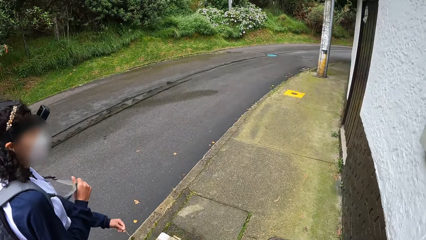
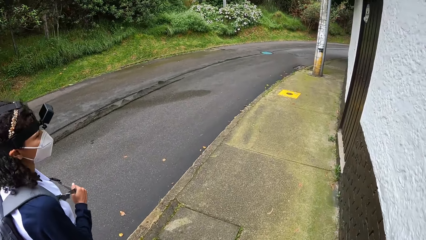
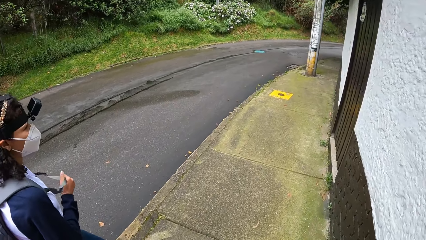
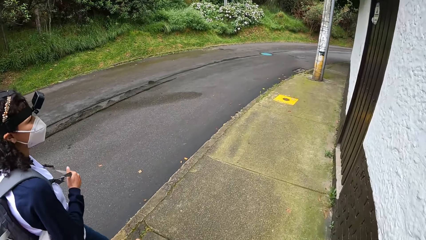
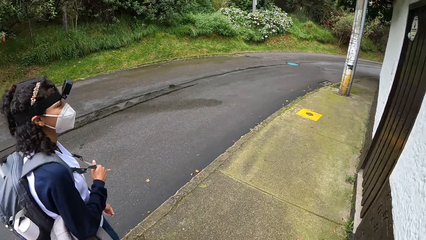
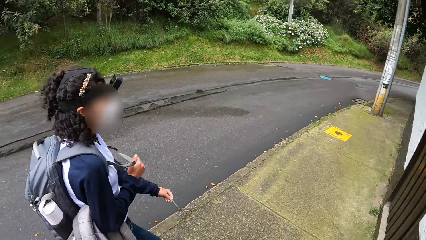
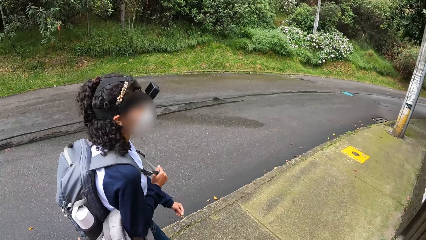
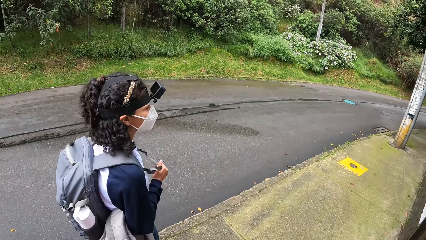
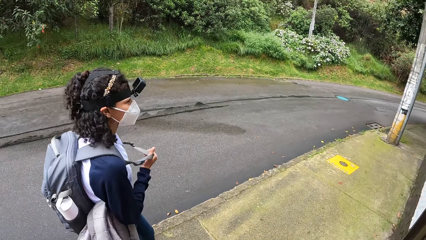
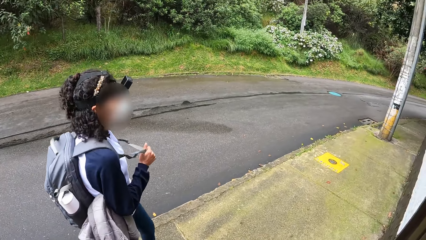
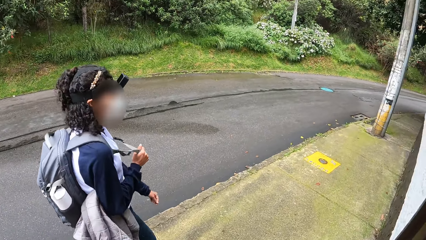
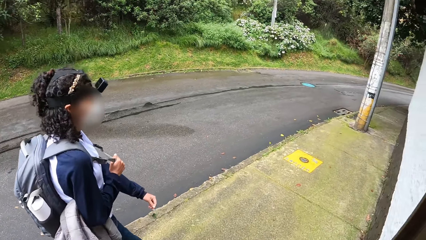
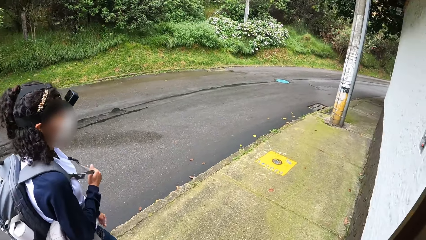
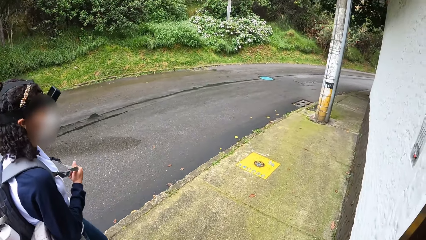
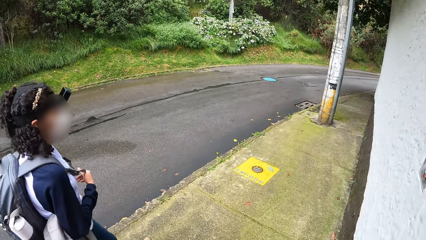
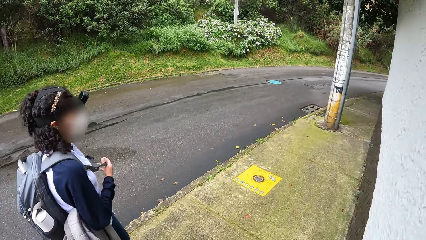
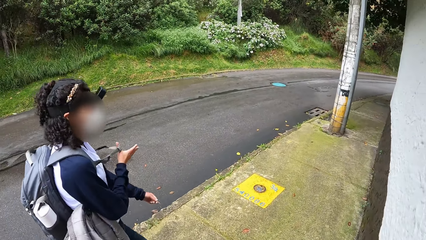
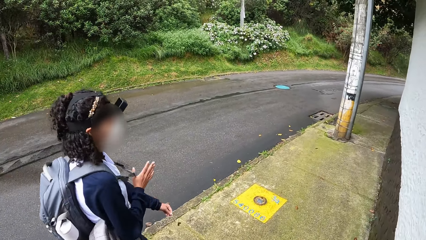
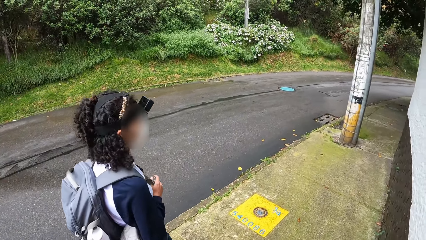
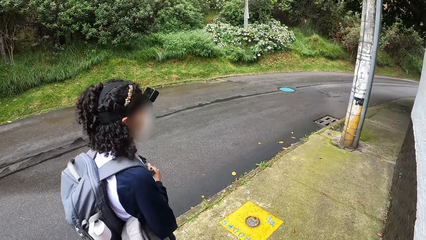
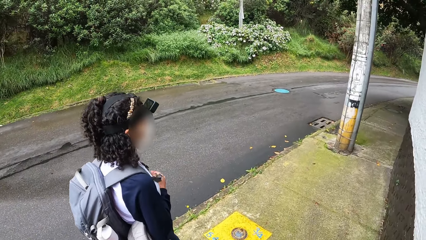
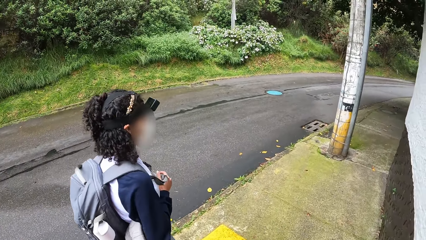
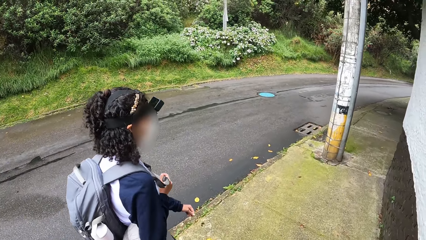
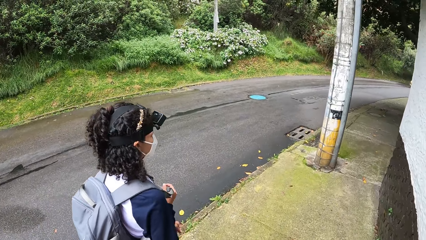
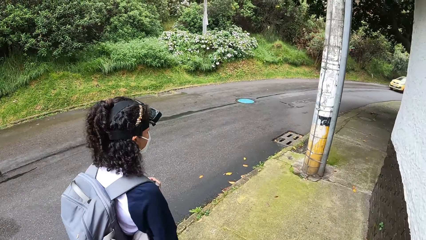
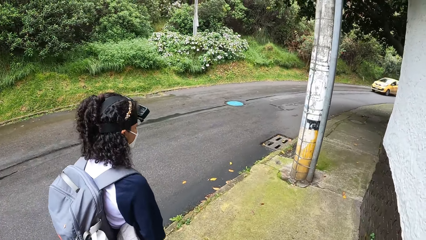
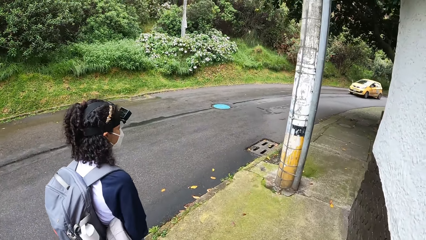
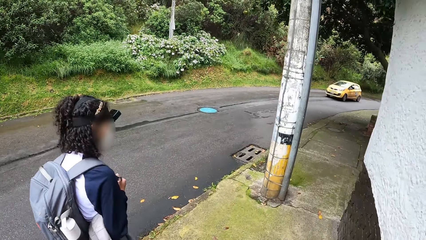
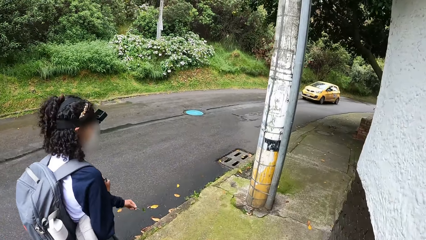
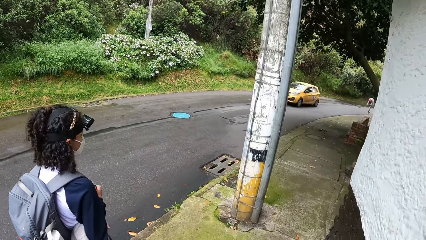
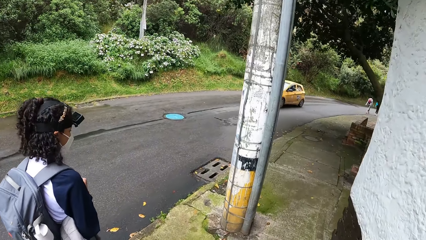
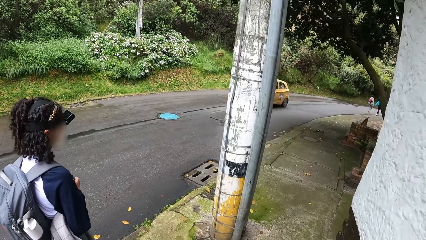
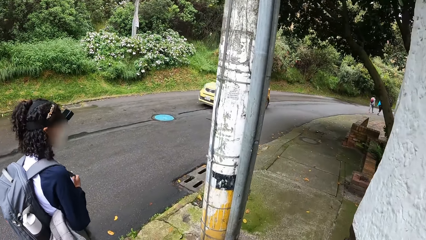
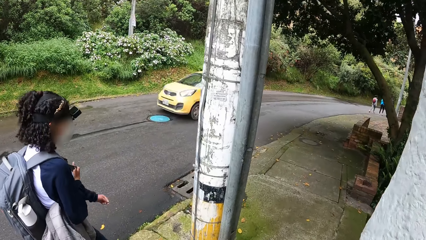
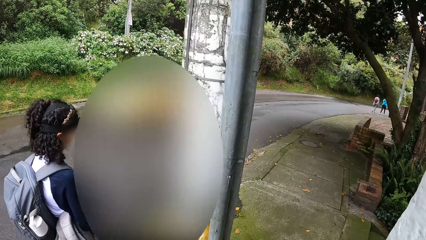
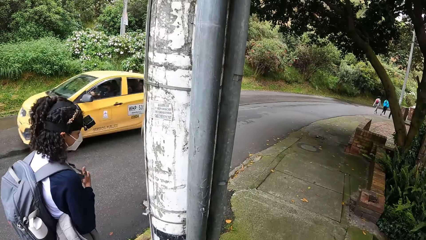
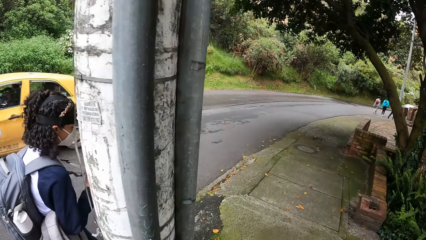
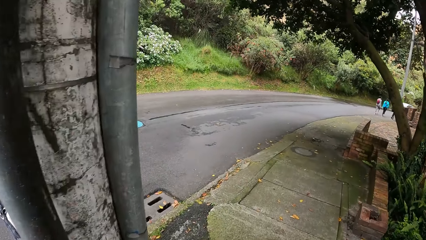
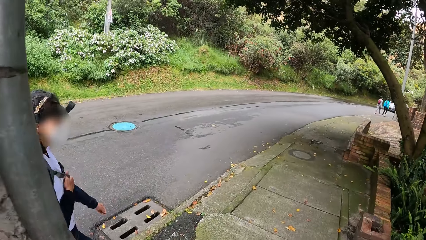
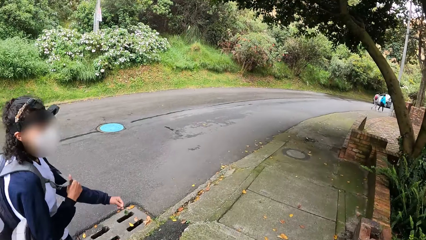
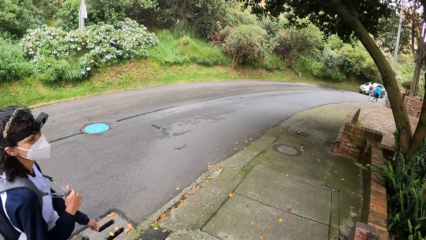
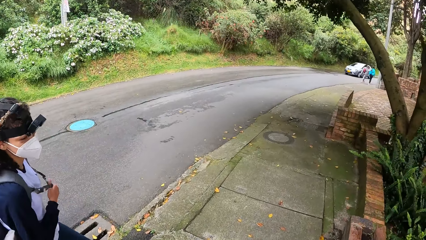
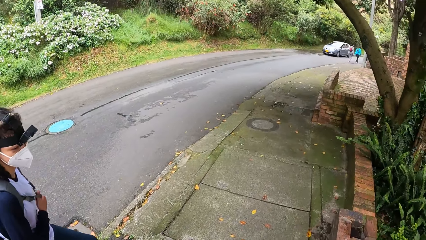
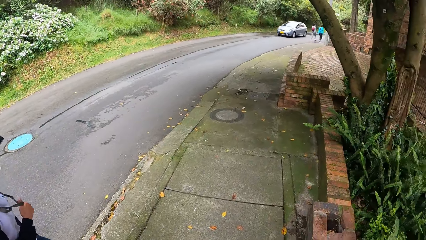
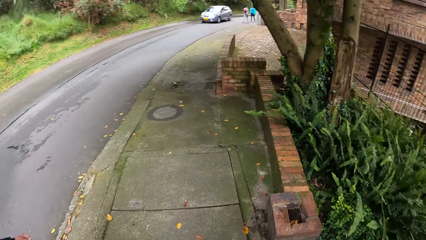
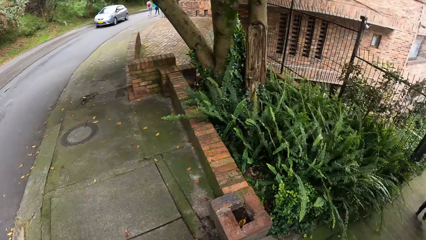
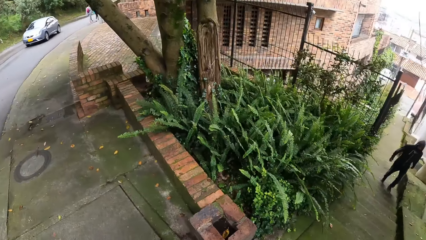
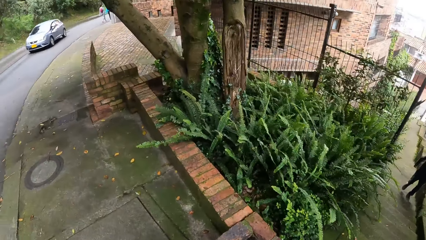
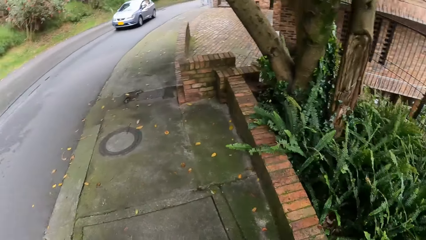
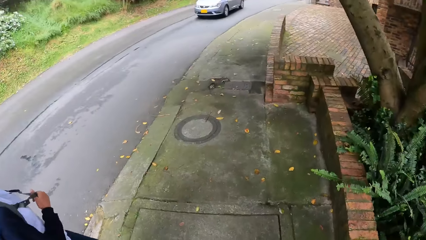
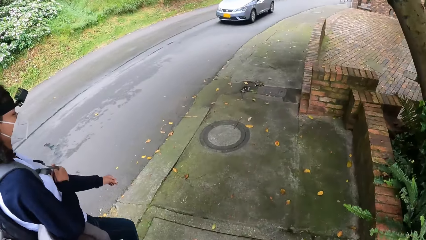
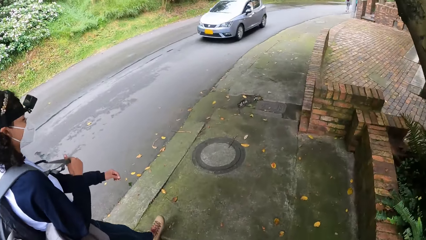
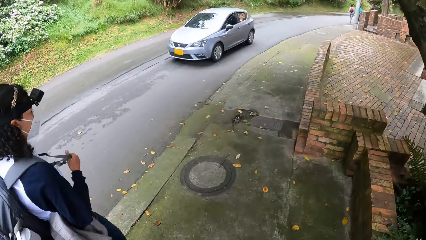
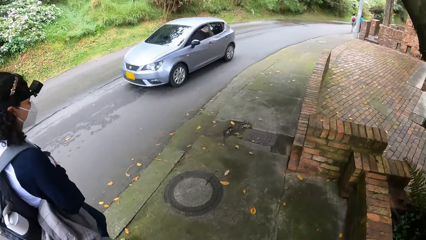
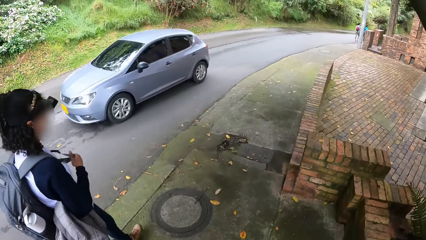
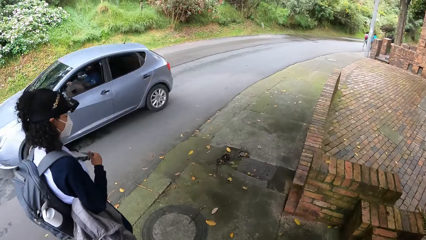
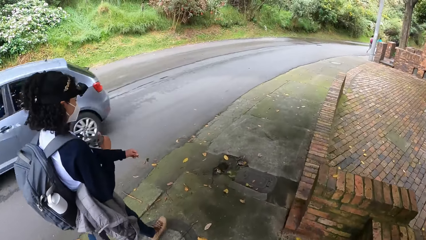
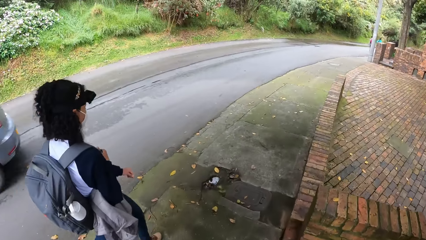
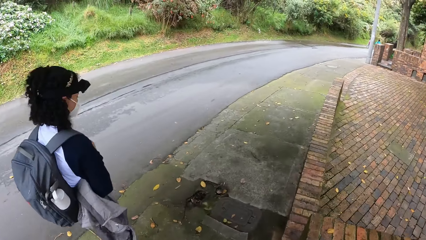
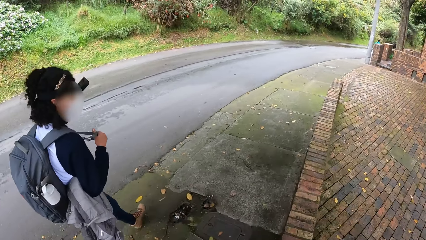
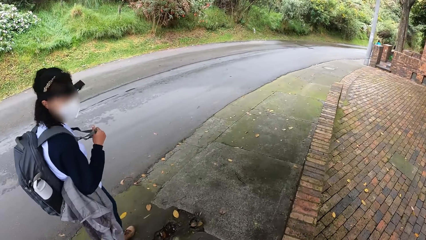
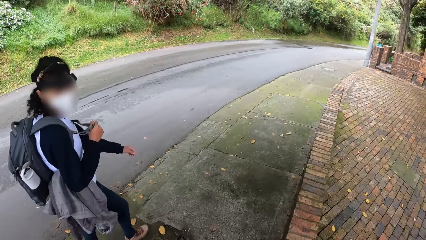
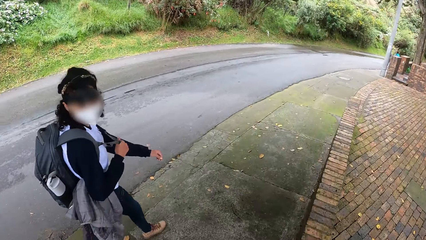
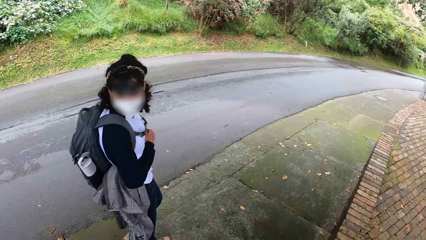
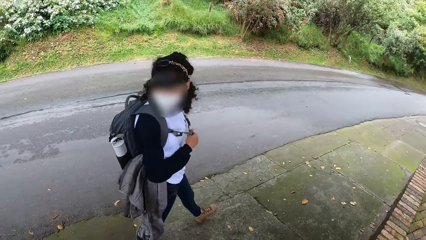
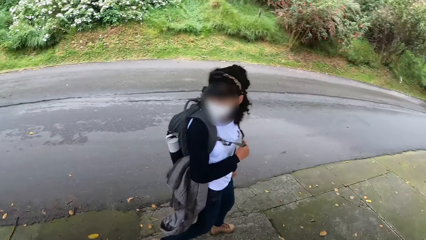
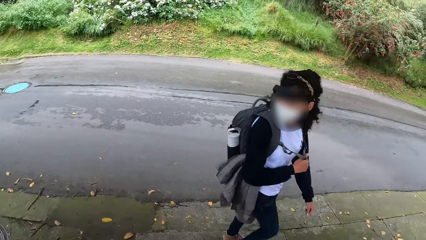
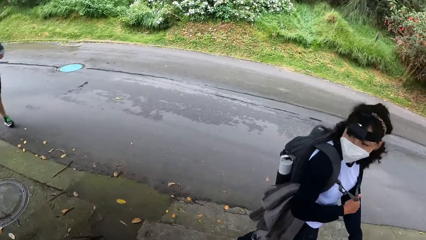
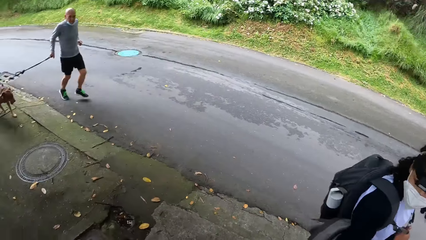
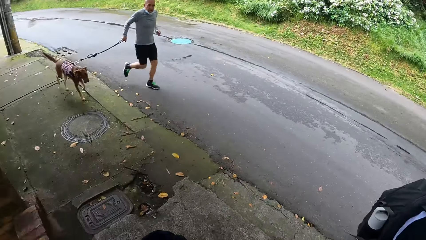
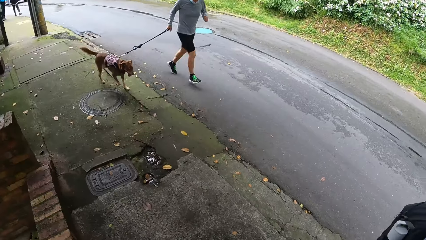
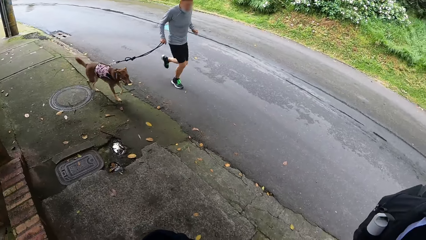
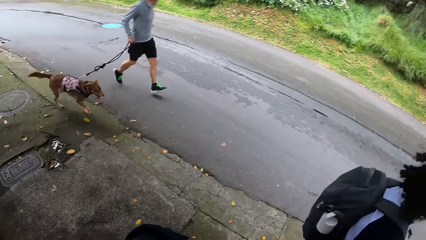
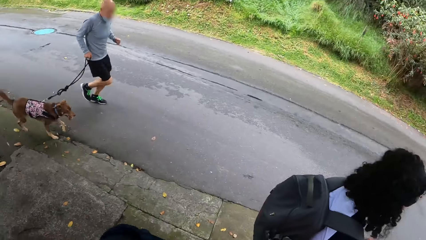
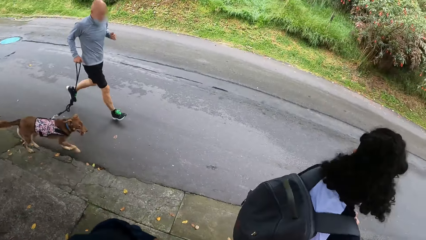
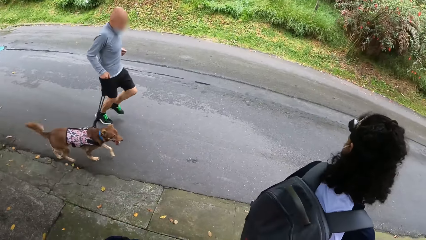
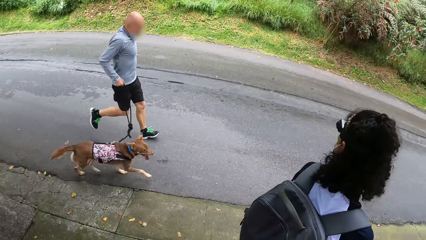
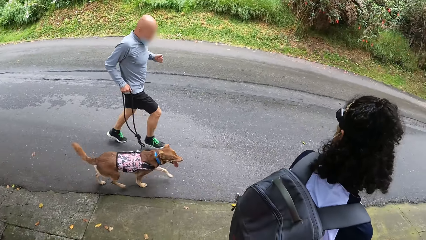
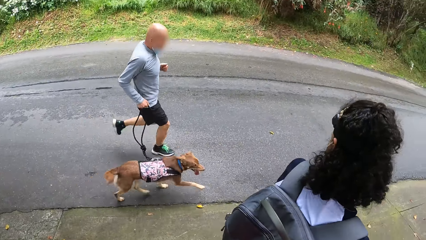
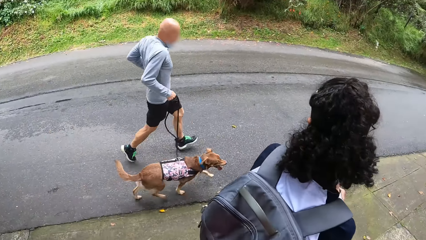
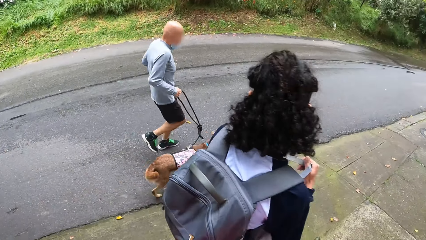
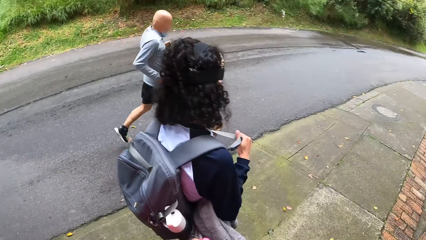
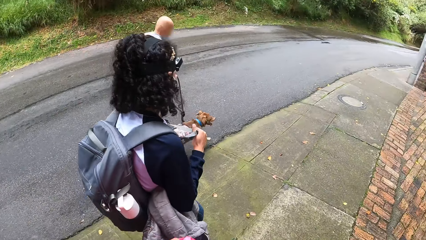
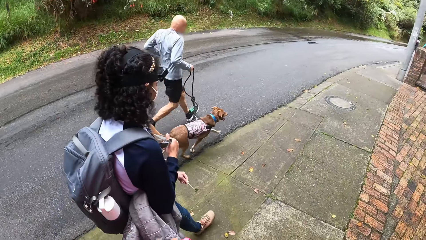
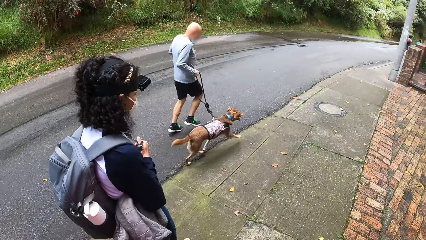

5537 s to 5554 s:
The camera wearer looks around. A yellow car drives past them. The camera wearer looks ahead. A blue car drives past them. The camera wearer looks around. A man with a dog runs past them.
